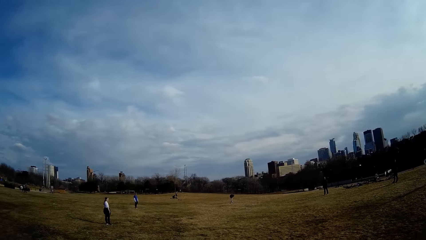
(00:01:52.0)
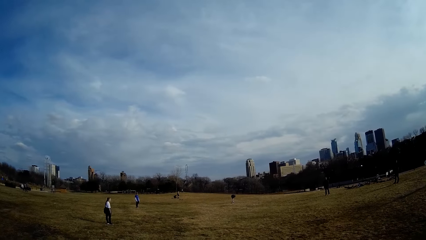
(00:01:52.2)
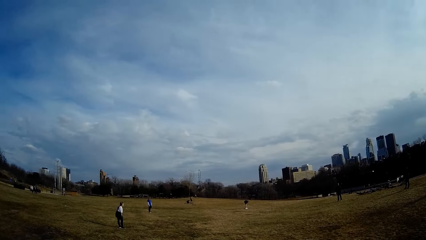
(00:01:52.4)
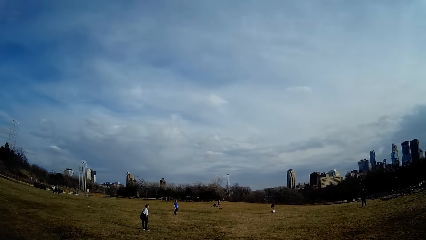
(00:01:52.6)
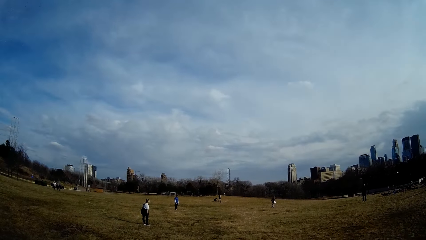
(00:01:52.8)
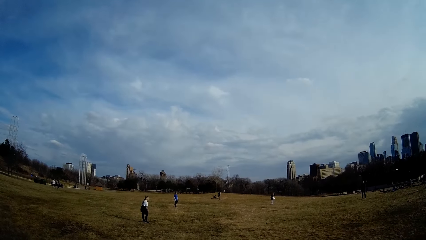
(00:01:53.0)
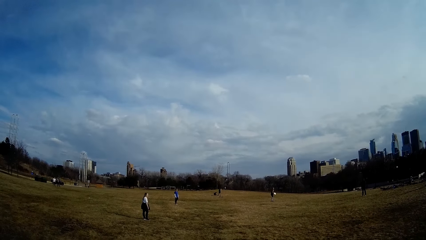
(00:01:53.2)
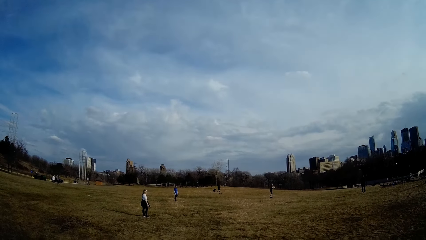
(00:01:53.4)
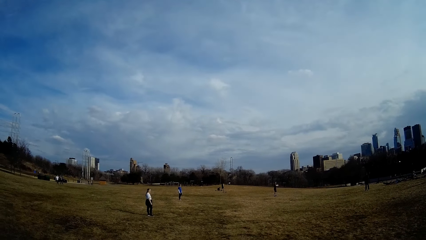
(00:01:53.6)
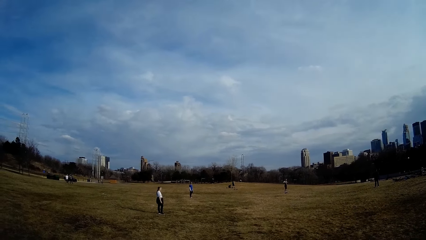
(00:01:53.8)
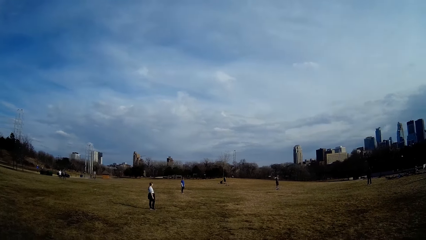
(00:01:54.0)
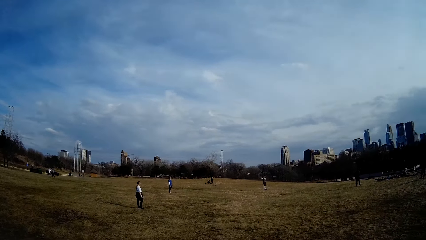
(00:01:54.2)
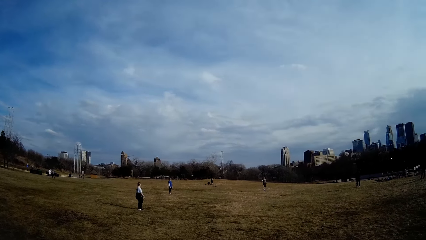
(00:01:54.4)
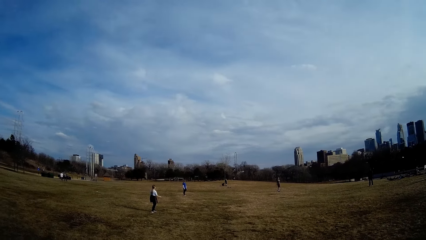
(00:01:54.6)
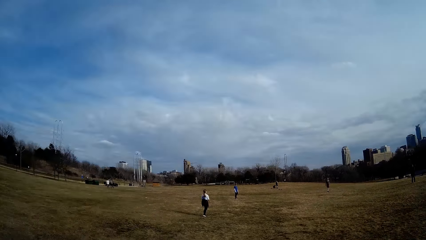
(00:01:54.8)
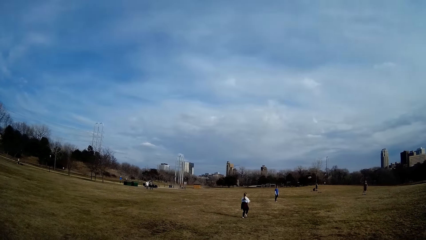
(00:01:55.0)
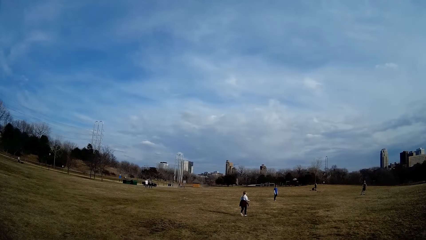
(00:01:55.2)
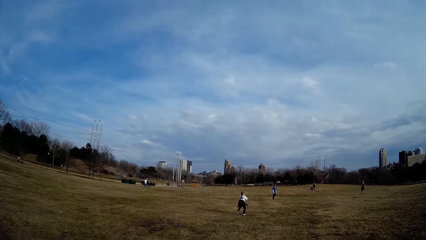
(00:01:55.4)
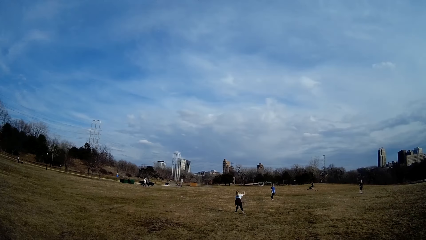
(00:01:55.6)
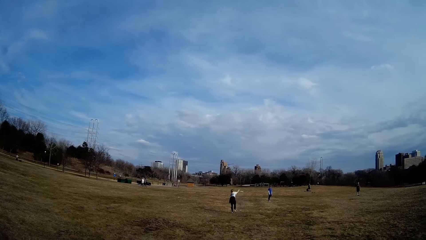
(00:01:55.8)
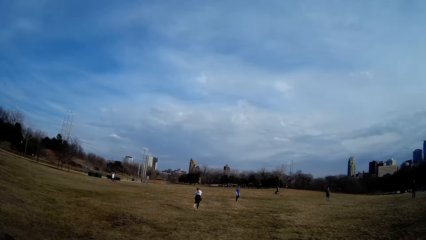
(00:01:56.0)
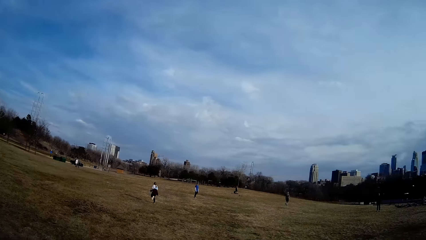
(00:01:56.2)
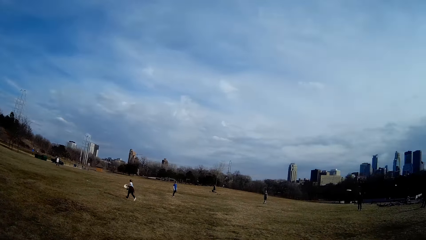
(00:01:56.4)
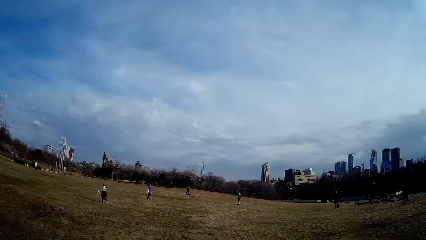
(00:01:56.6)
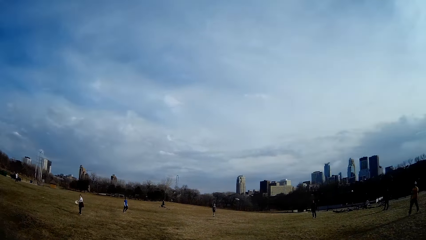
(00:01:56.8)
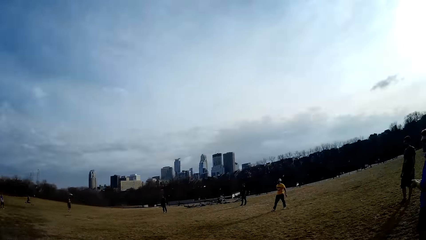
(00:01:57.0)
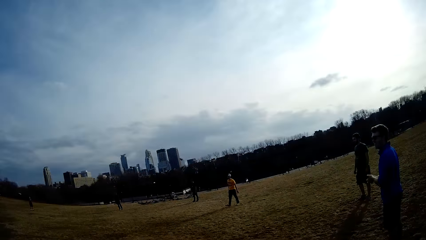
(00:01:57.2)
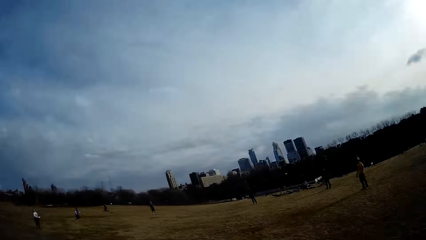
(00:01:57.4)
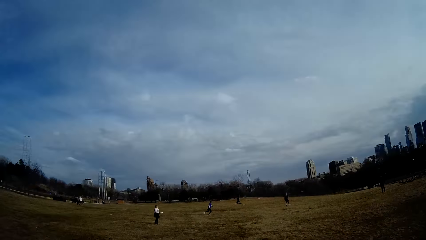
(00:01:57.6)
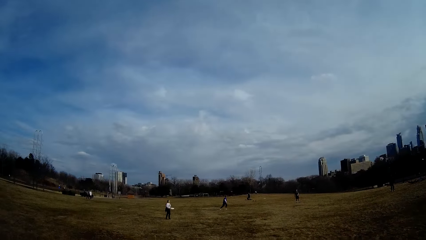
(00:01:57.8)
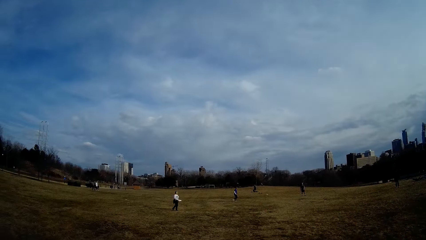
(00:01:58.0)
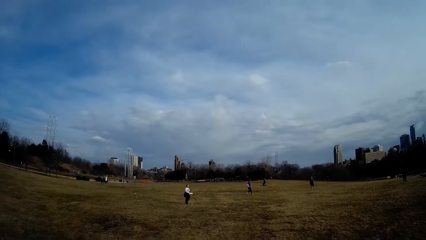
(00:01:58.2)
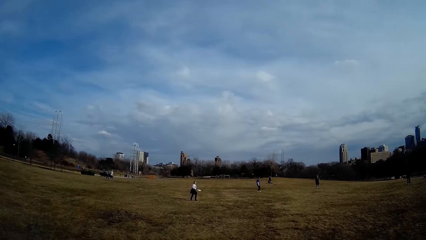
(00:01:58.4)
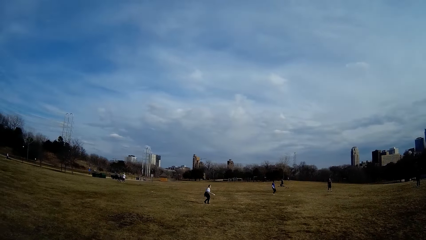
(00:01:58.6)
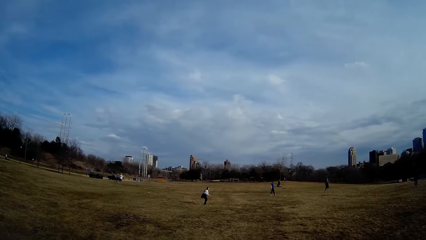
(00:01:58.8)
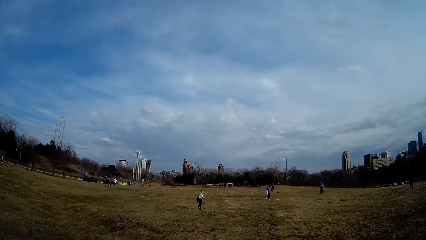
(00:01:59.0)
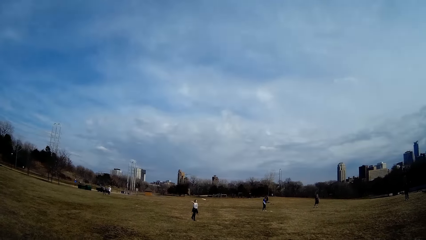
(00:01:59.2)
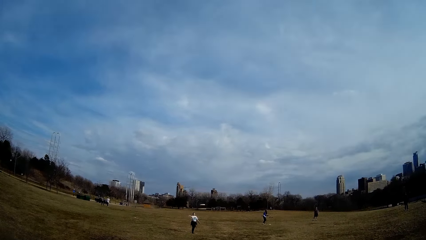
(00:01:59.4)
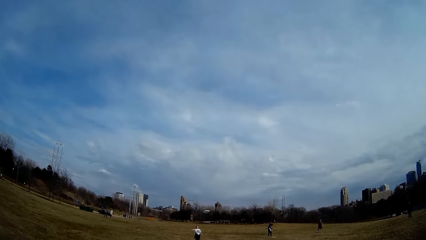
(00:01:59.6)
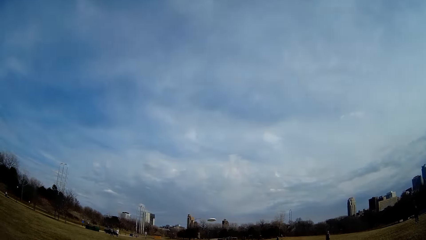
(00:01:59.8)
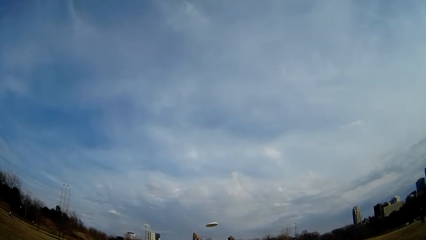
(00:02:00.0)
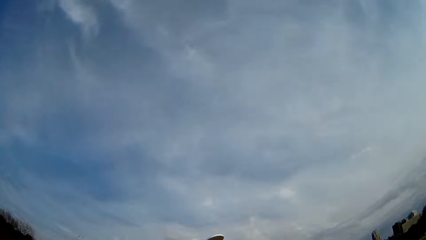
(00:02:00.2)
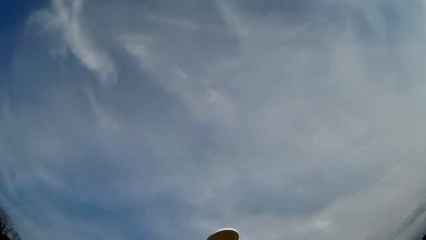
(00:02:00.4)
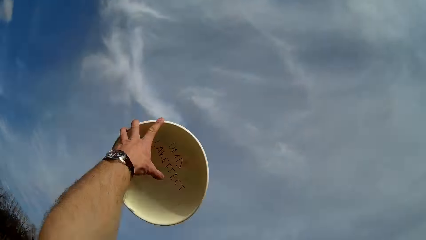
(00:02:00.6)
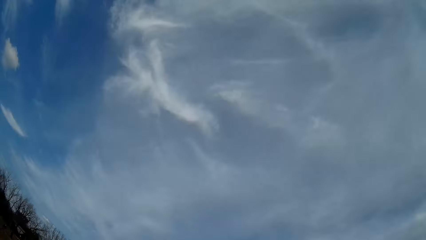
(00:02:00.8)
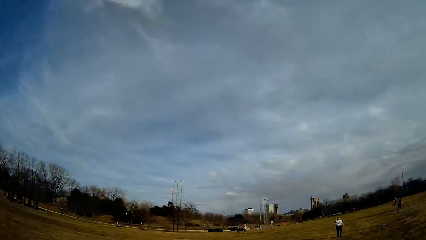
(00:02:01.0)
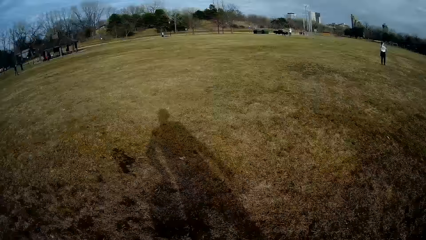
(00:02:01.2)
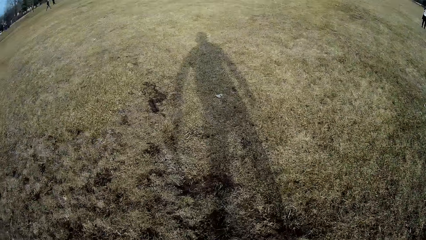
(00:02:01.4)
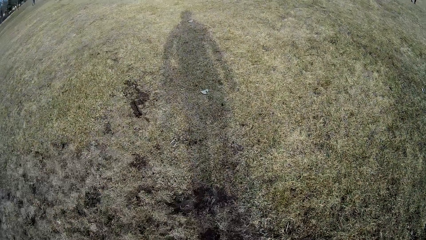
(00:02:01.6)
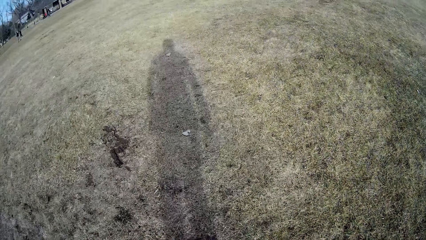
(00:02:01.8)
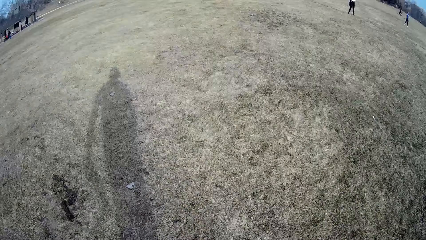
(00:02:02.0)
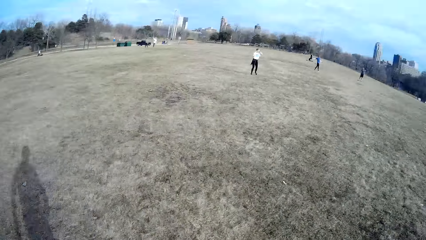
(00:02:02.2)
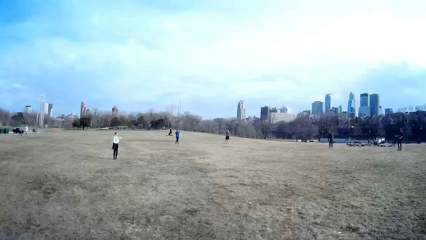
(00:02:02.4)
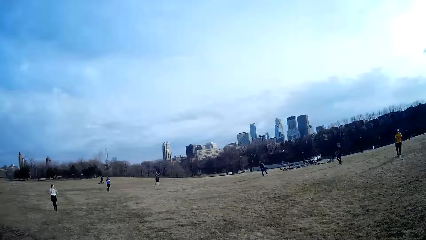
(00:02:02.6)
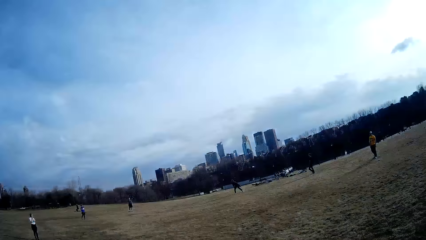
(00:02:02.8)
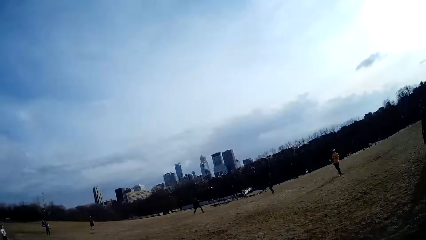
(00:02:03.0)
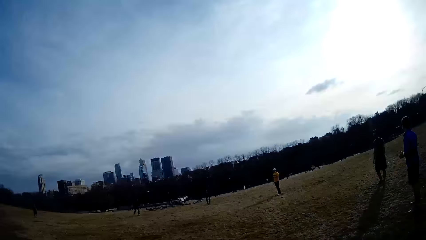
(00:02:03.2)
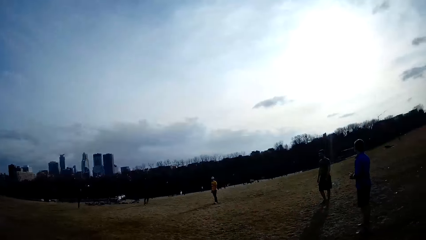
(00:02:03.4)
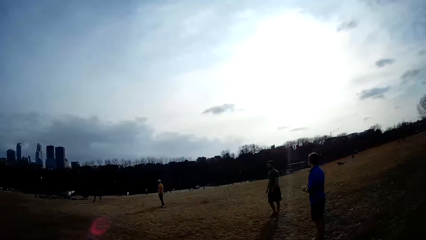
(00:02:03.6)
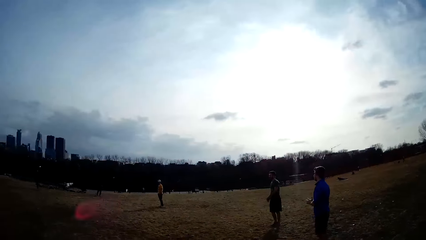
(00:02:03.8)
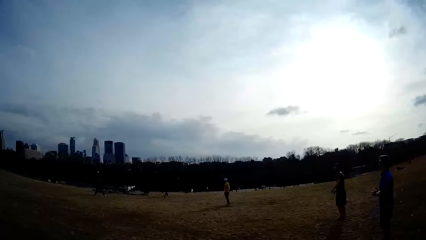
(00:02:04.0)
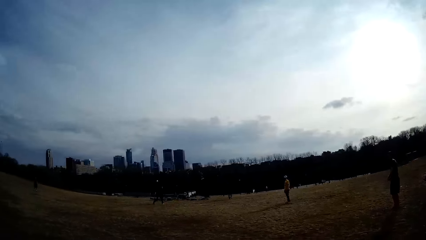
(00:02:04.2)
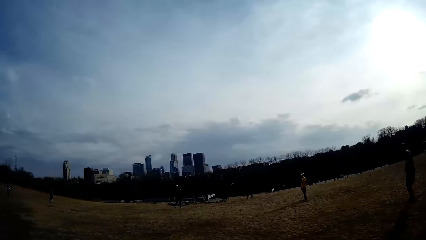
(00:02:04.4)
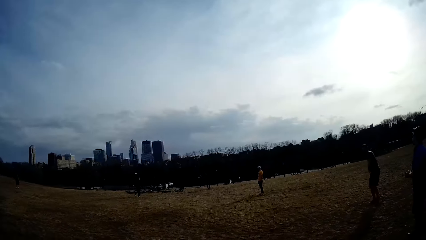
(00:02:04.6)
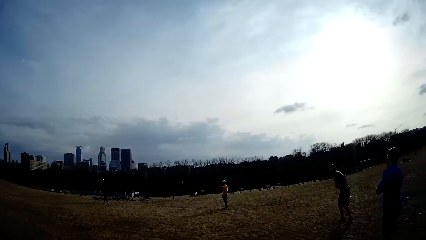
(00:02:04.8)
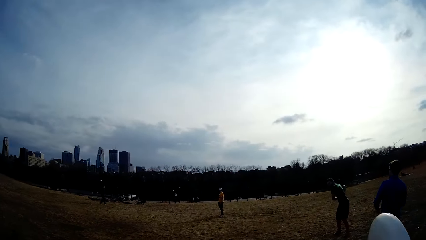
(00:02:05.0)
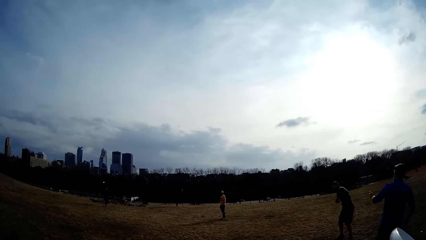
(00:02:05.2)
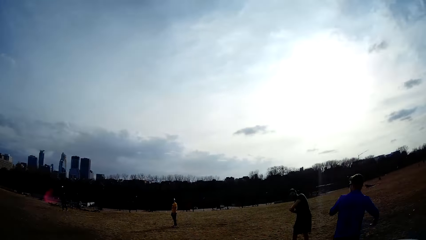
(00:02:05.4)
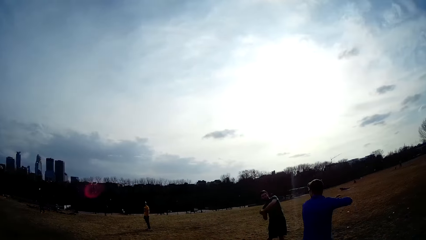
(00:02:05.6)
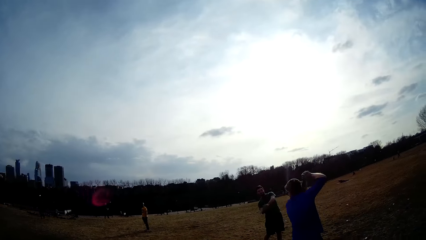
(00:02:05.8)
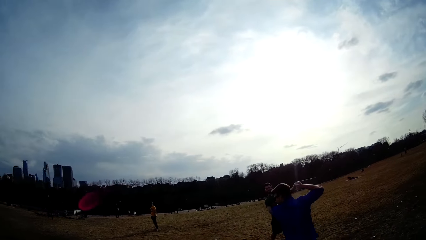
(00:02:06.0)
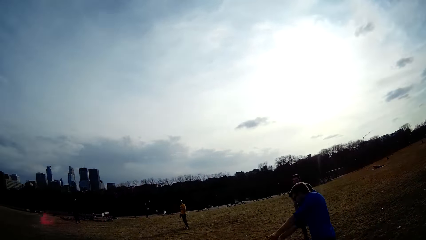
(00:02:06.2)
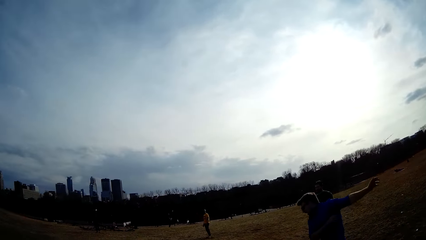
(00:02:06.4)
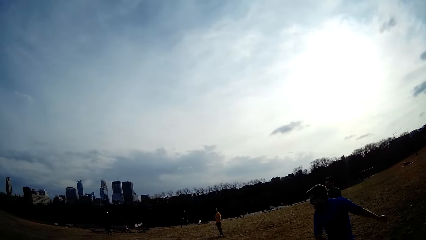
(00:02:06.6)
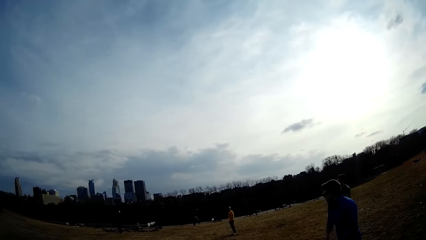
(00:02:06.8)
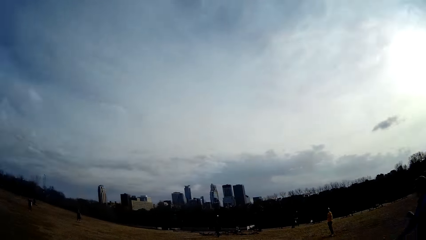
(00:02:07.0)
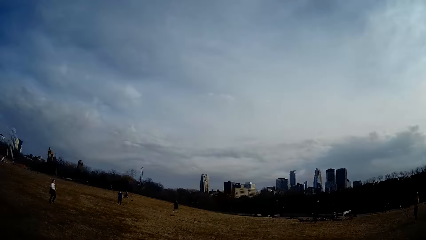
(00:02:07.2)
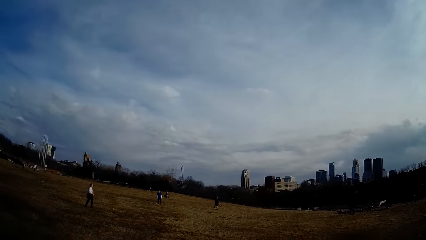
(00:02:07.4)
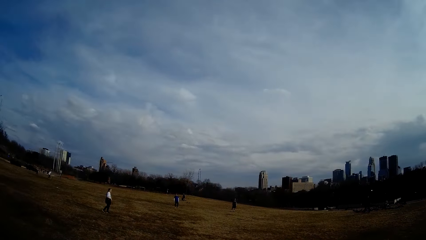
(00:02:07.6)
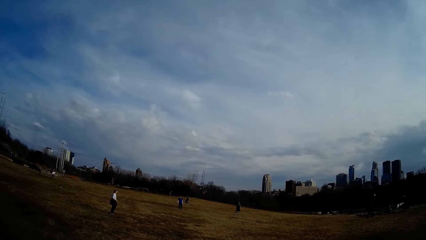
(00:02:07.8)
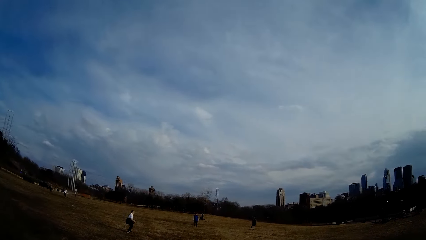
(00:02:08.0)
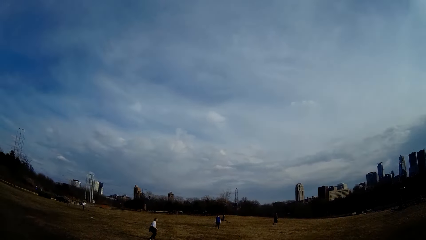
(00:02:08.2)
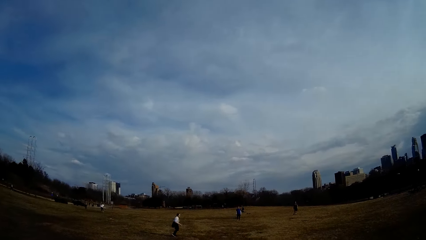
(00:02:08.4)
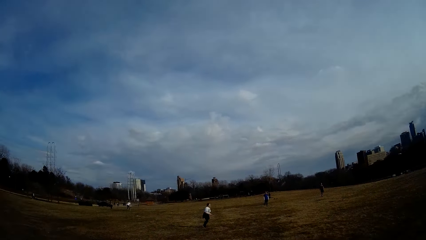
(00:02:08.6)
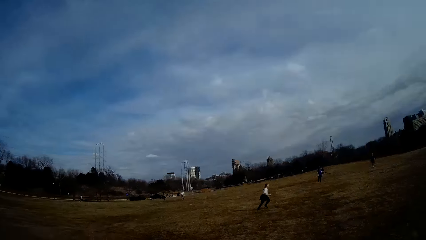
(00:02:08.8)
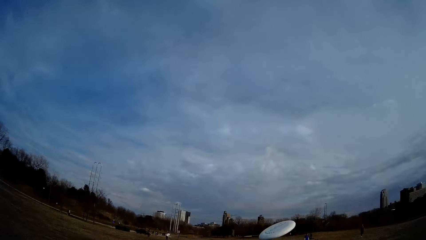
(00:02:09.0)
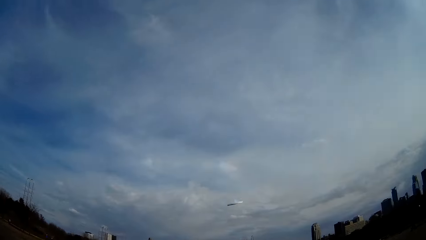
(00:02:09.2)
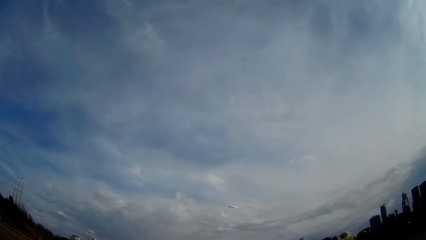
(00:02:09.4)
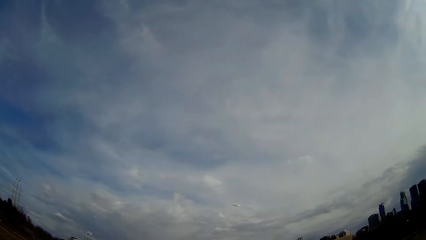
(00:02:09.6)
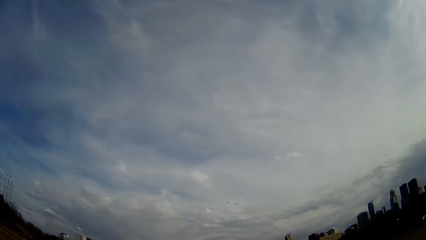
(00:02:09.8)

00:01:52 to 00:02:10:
A man flings a ball in the air. A woman catches the ball. The woman flings the ball in the air. The camera wearer catches the ball or discus with his left hand. Another man flings a ball in the air. The camera wearer looks around.
